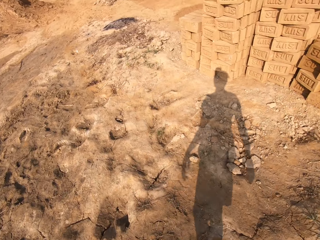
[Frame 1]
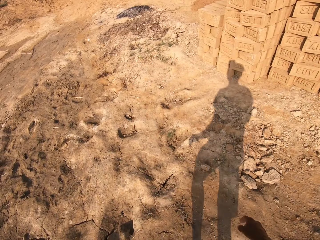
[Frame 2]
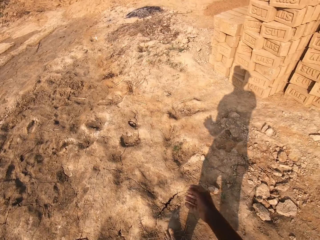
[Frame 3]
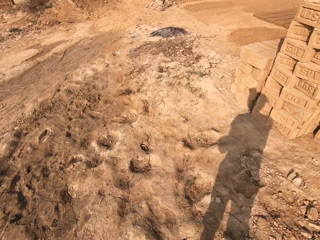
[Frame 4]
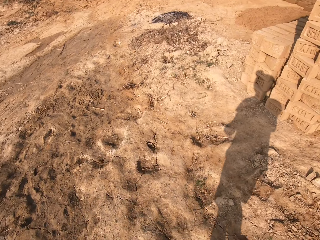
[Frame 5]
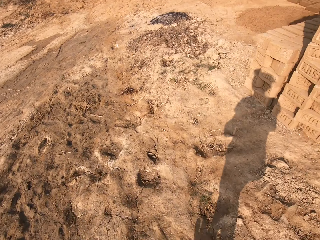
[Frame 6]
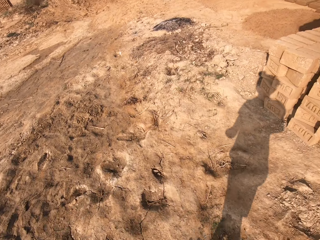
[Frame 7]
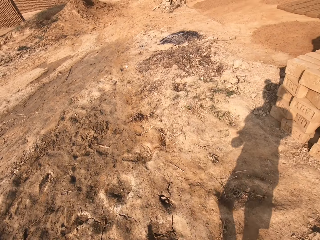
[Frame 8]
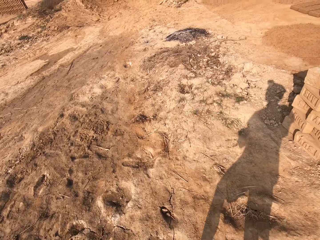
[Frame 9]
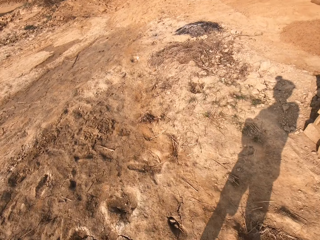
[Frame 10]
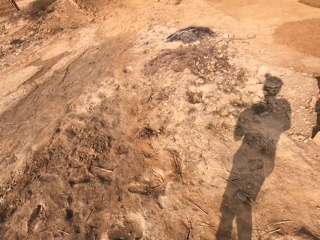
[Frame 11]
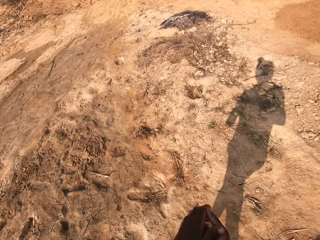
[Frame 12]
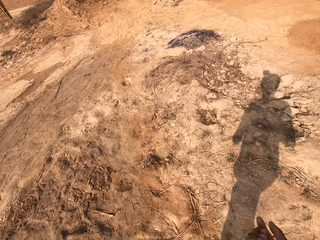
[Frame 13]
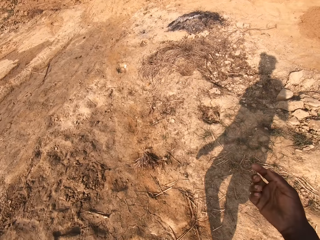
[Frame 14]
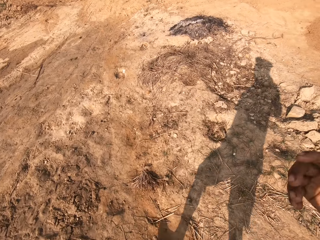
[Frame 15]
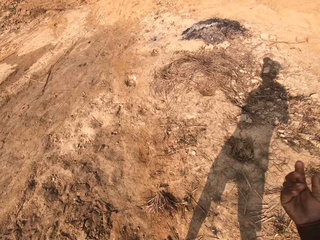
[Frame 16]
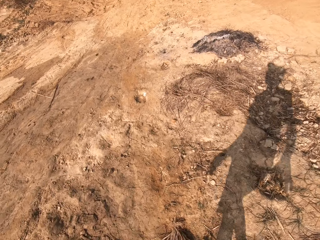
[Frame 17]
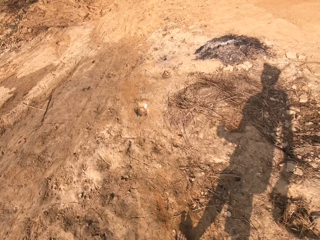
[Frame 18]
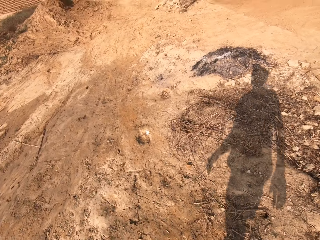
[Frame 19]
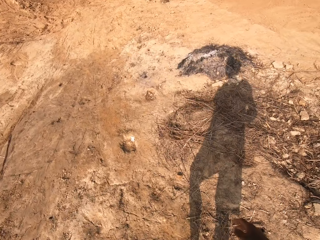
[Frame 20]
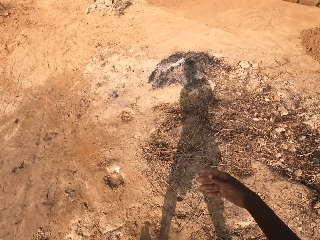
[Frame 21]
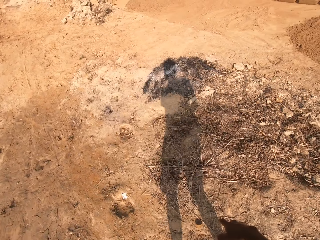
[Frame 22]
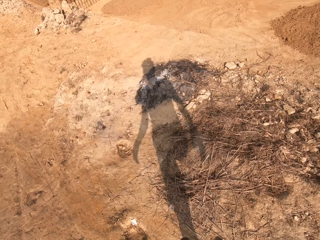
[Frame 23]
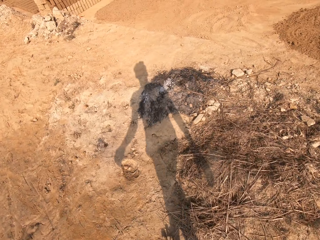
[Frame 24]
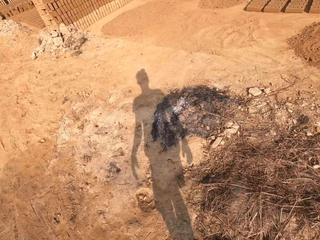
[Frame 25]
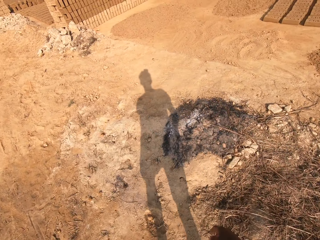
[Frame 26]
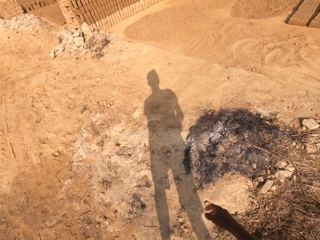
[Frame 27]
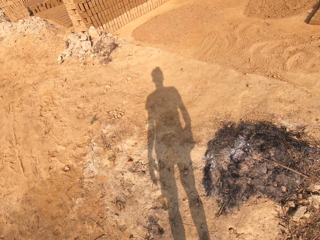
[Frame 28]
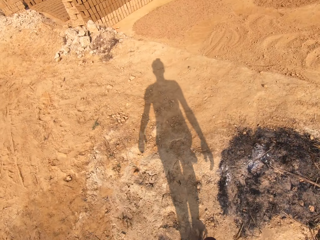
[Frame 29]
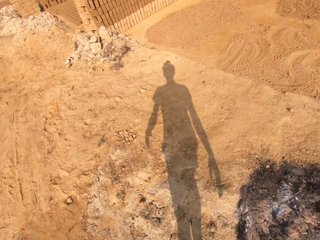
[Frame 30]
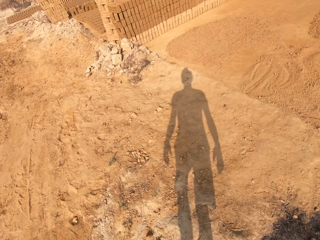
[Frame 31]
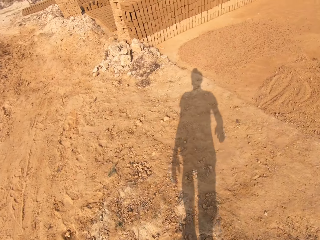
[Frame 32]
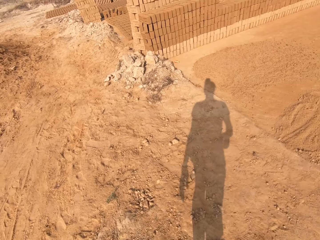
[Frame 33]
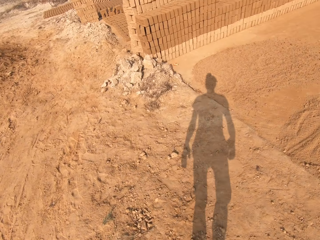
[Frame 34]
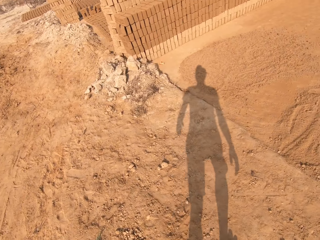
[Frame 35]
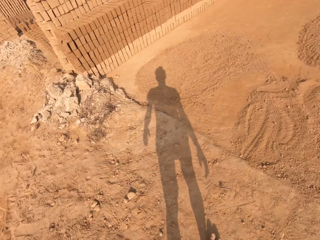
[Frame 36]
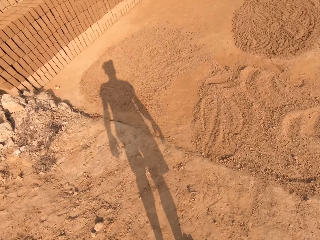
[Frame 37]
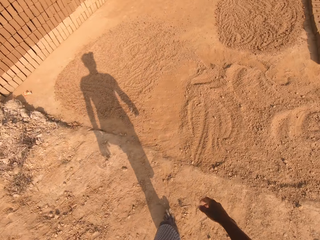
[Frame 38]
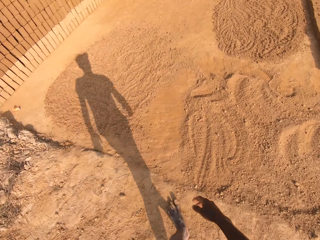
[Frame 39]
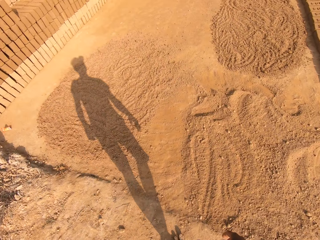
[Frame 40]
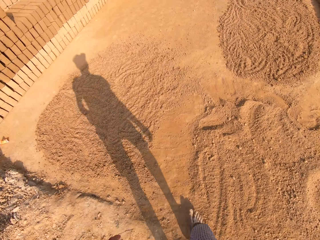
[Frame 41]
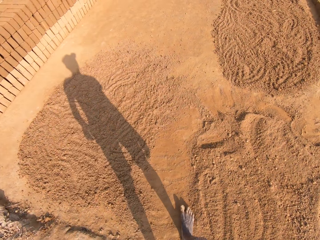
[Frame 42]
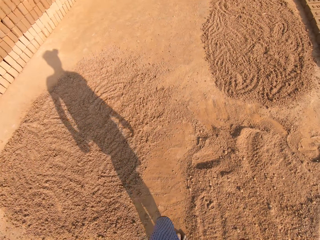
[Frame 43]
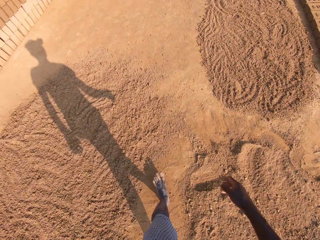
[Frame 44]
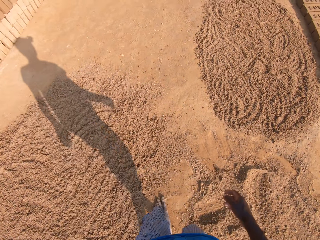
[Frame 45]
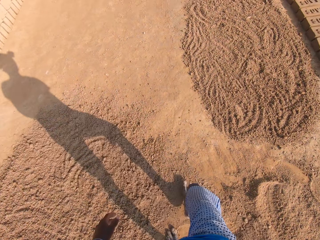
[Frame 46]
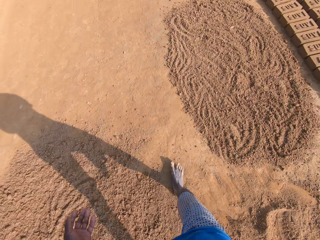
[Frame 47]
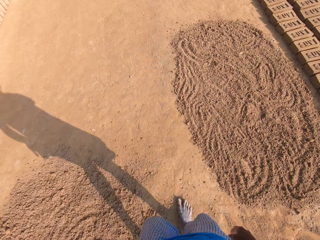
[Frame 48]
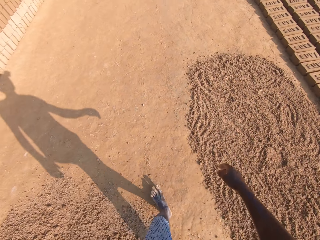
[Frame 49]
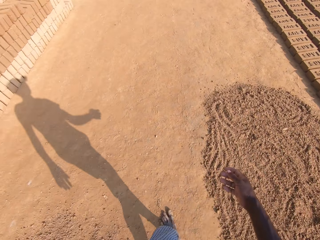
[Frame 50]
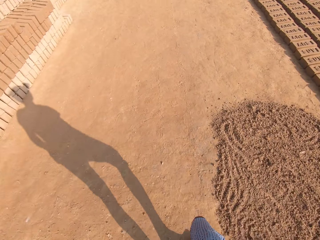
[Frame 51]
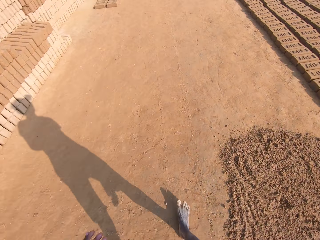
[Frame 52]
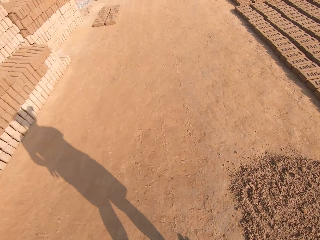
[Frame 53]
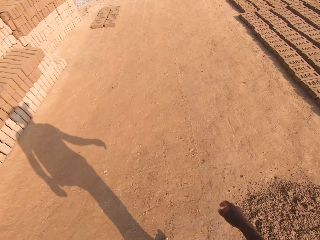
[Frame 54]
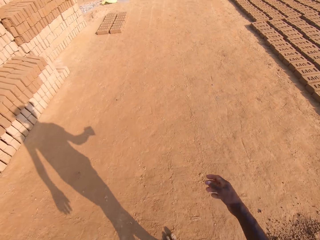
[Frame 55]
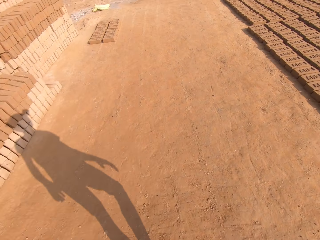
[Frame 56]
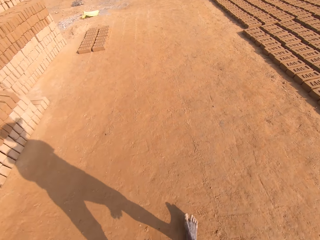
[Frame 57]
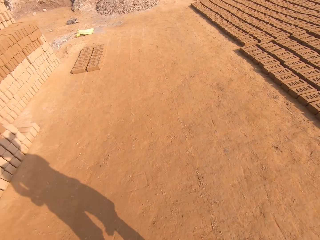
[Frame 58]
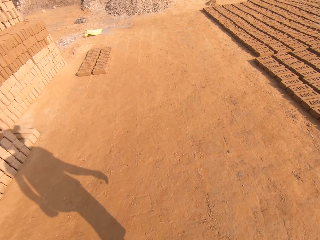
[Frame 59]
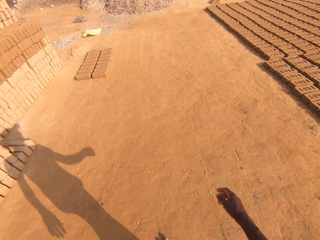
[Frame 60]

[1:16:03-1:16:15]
The camera wearer rubs his hands together. He drips off water from his hands. He shakes his hands. He walks around the brickfield.

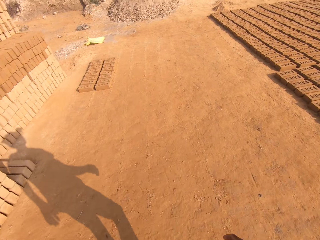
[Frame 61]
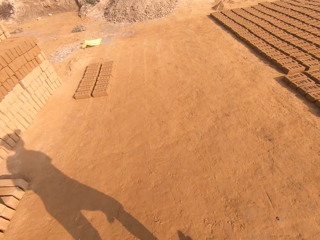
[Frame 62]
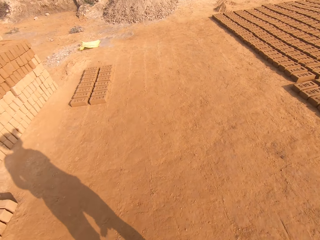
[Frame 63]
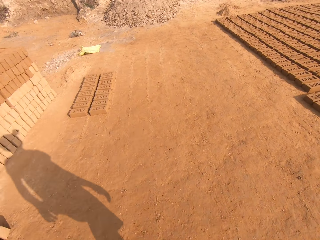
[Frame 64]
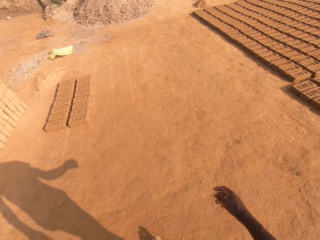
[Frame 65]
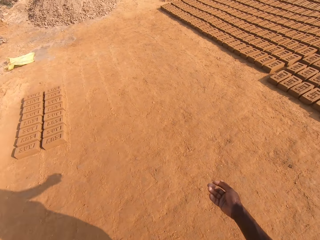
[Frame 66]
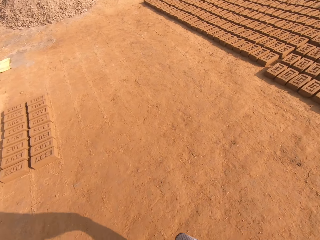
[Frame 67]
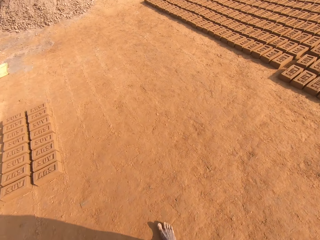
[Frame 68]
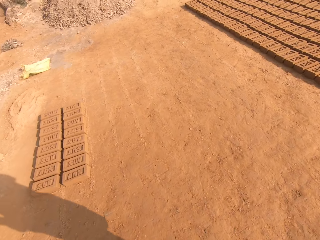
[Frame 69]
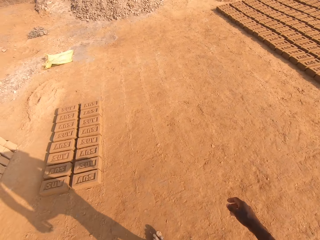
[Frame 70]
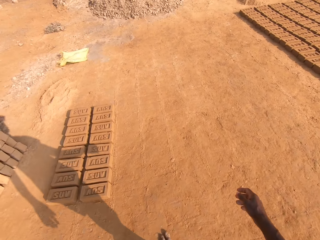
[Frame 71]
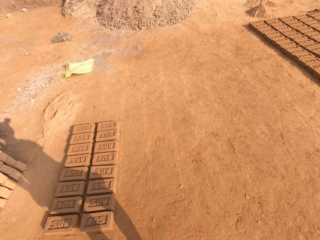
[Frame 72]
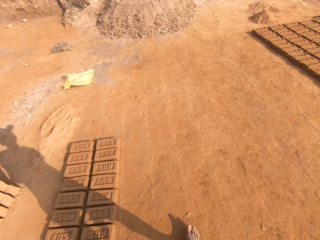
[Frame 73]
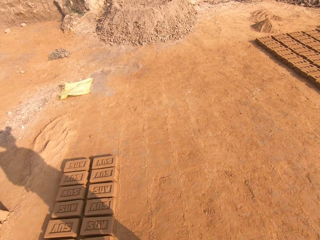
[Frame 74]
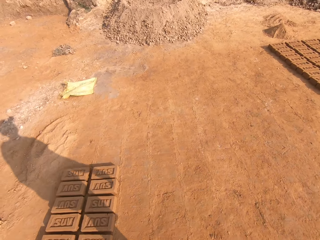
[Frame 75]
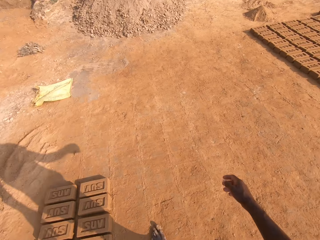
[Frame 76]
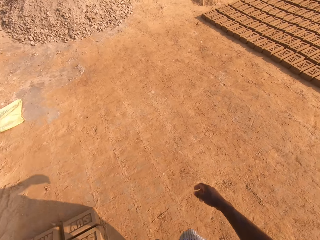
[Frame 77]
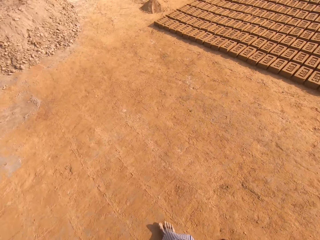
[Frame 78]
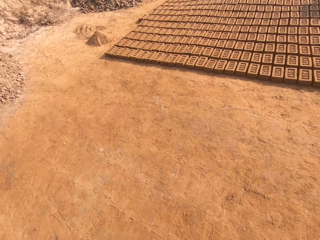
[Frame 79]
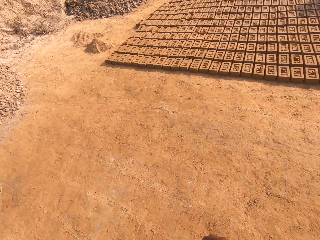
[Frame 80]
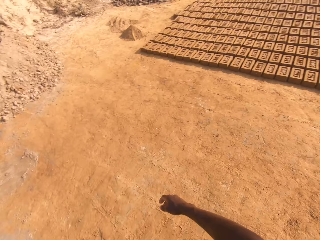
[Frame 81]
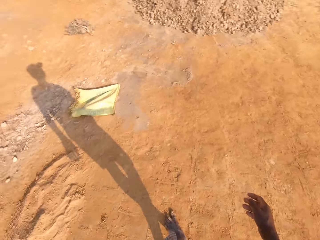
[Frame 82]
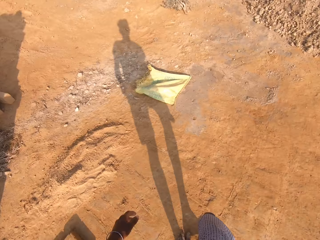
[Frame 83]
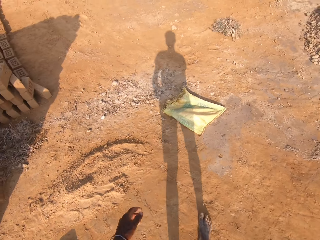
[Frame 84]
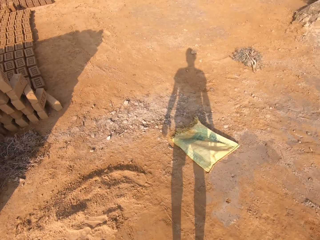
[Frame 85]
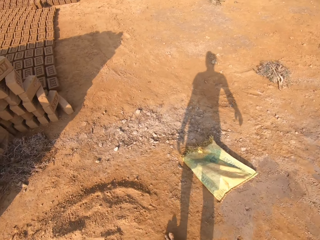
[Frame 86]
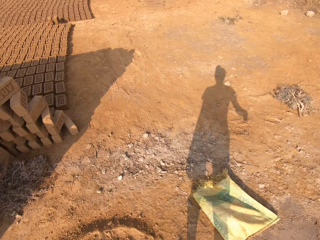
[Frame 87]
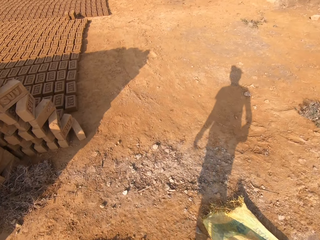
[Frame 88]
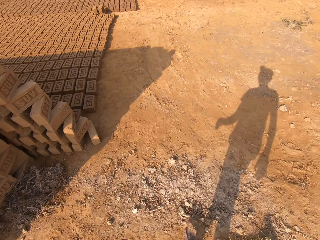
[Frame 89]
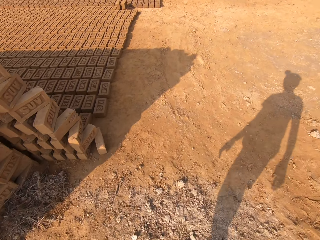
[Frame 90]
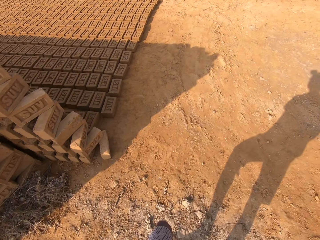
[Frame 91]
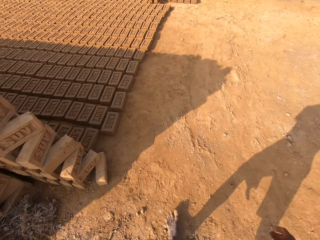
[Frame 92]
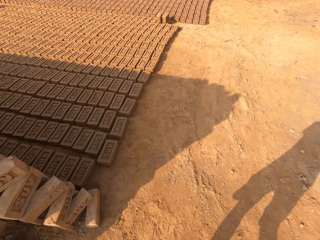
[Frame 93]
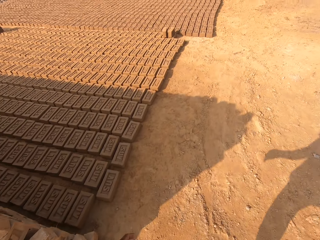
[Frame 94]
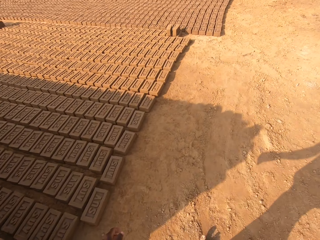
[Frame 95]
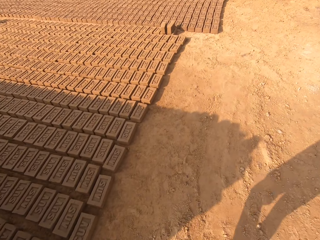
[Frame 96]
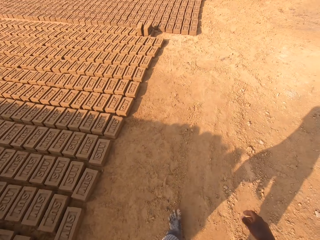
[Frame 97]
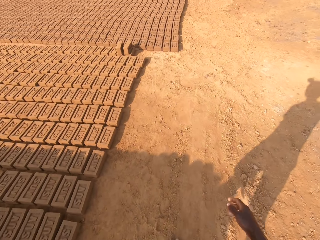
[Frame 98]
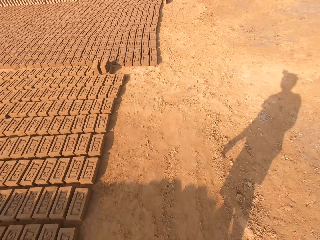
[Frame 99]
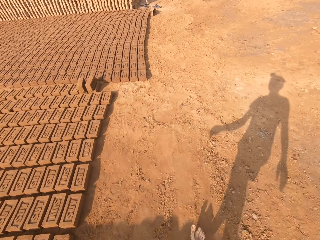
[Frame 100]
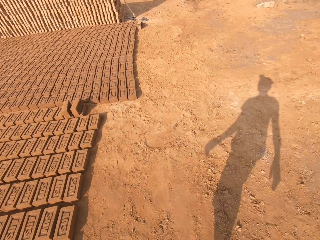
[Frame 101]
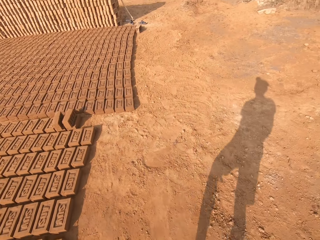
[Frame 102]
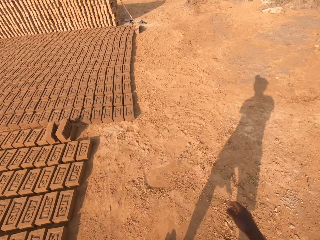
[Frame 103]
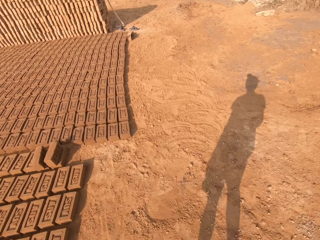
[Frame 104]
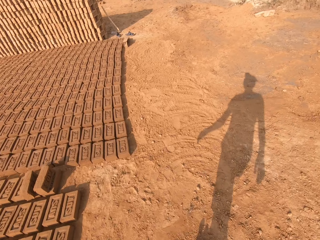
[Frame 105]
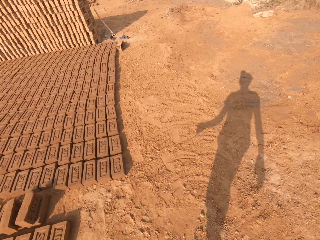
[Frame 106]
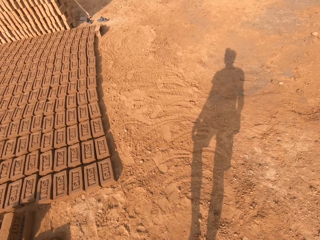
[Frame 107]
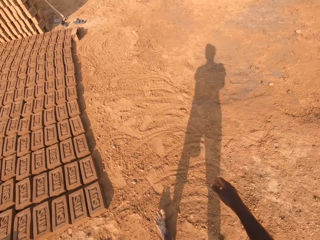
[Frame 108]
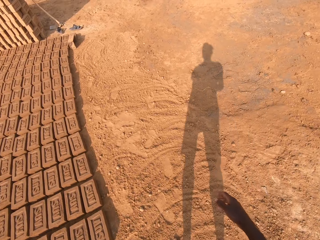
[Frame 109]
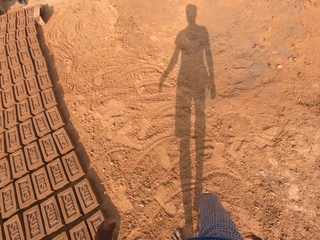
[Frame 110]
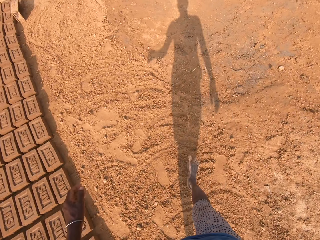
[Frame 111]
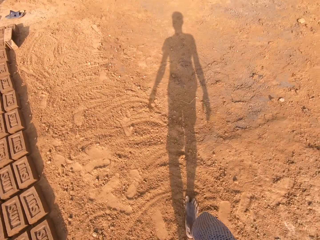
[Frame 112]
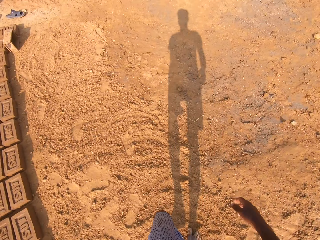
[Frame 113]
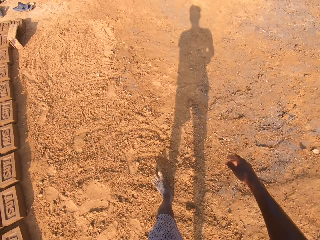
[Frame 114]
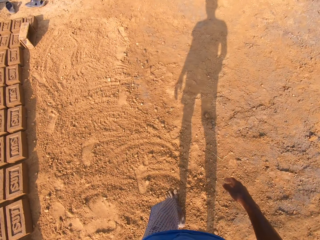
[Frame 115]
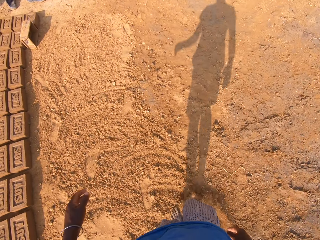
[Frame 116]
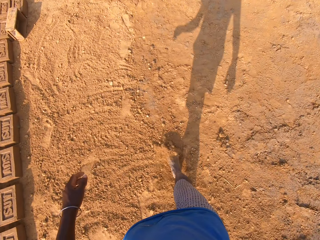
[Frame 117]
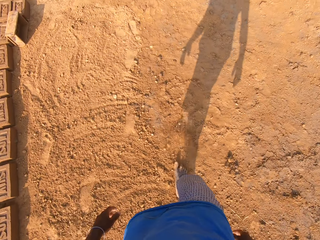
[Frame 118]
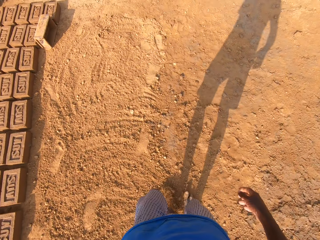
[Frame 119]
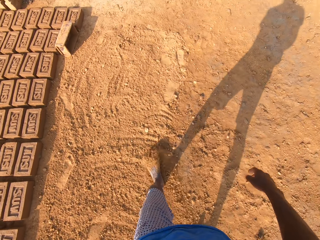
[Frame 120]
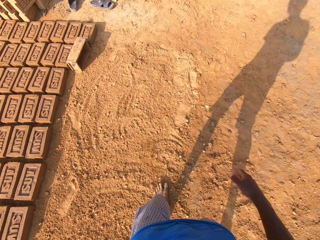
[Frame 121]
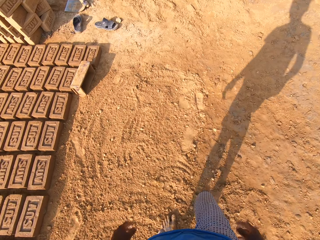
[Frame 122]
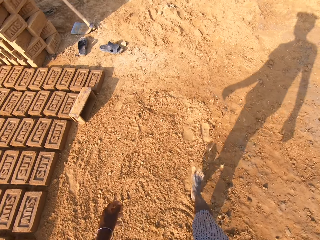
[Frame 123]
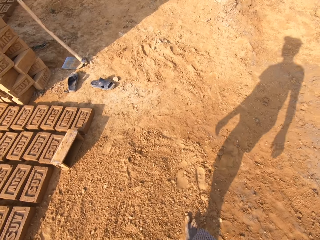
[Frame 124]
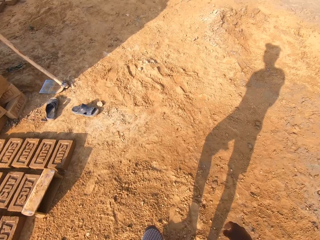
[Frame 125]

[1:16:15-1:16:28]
The camera wearer looks around the brickfield.
